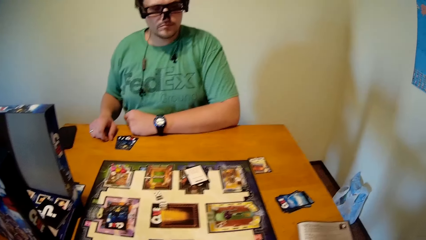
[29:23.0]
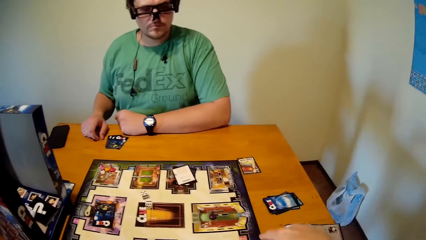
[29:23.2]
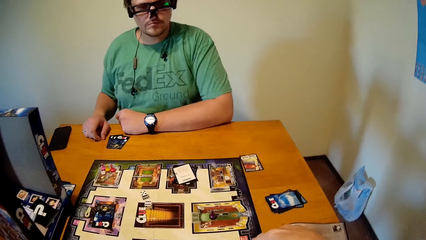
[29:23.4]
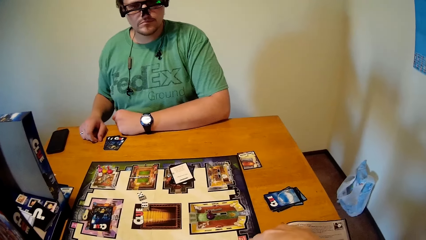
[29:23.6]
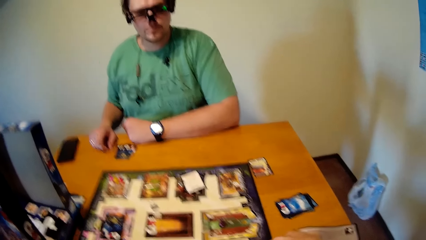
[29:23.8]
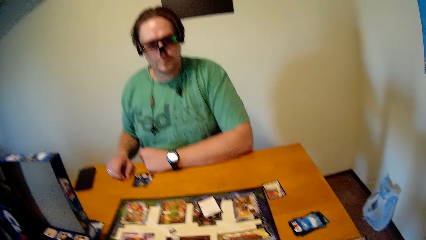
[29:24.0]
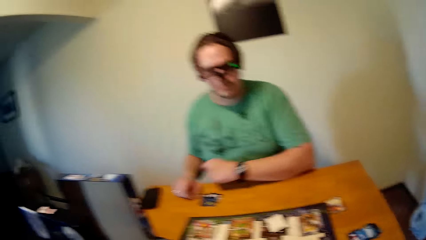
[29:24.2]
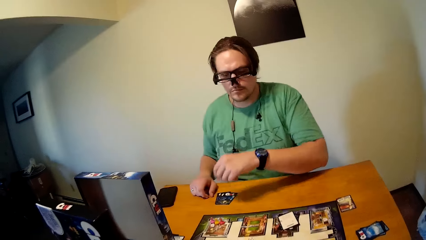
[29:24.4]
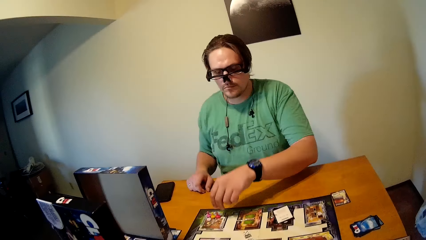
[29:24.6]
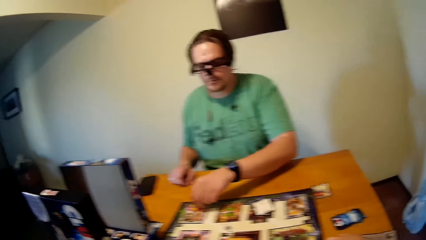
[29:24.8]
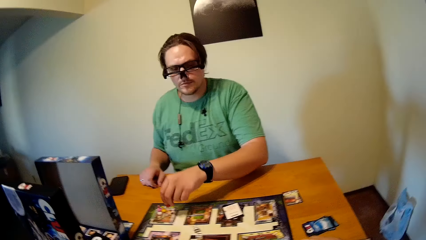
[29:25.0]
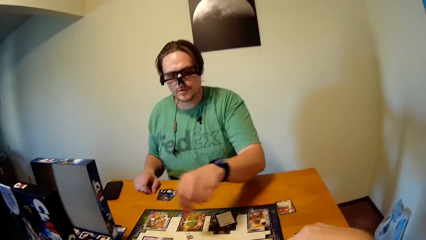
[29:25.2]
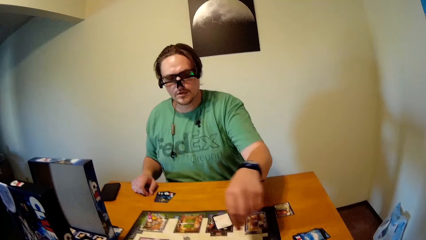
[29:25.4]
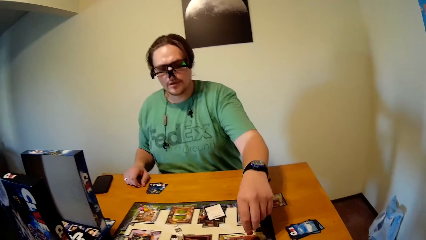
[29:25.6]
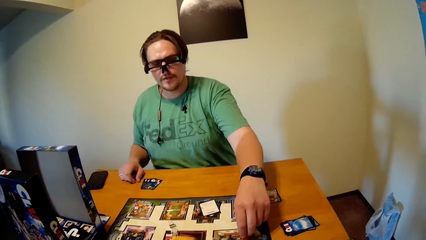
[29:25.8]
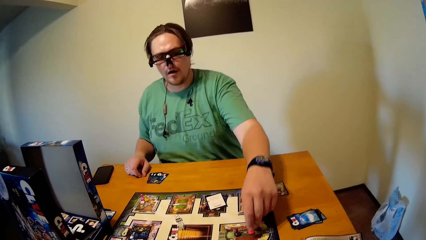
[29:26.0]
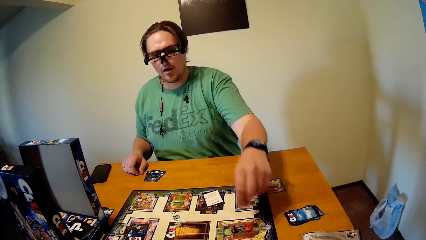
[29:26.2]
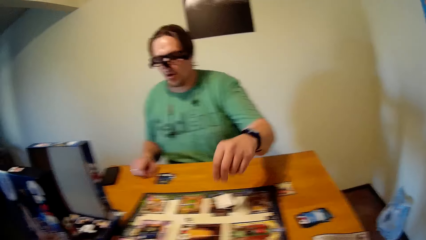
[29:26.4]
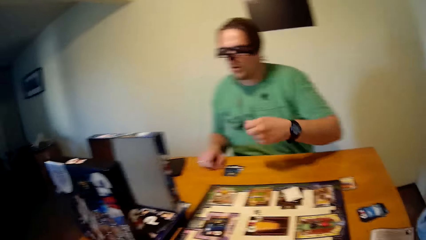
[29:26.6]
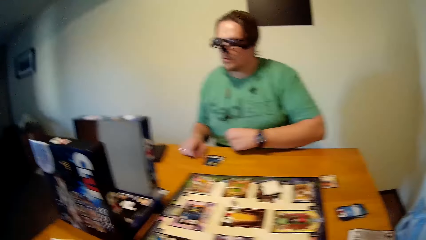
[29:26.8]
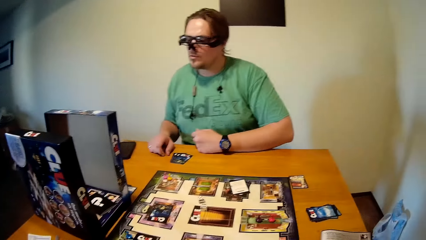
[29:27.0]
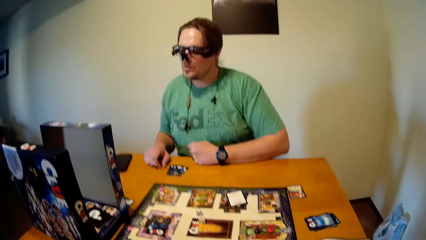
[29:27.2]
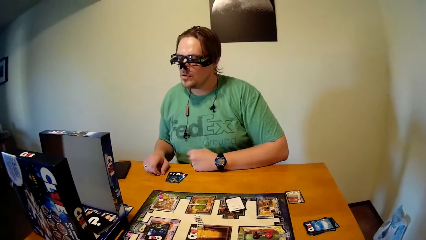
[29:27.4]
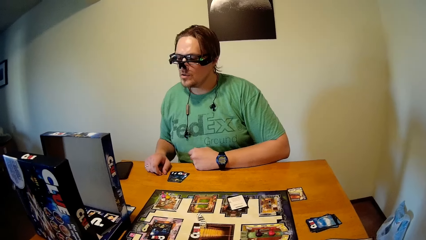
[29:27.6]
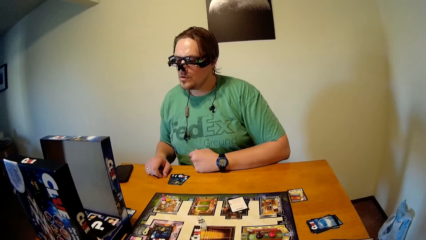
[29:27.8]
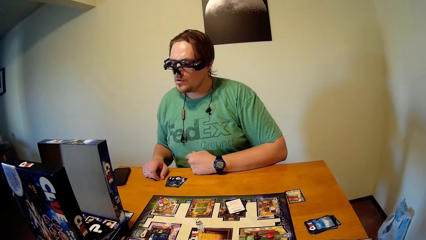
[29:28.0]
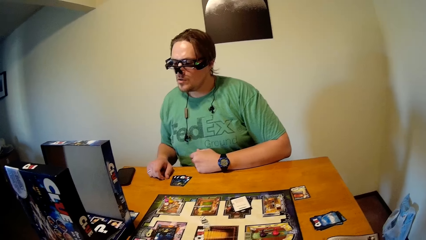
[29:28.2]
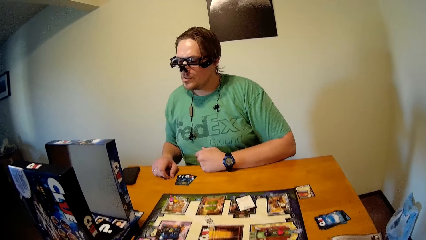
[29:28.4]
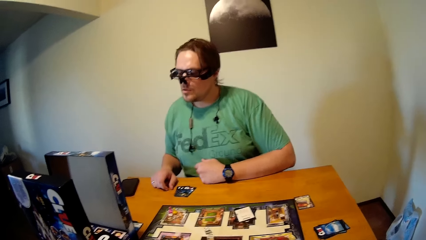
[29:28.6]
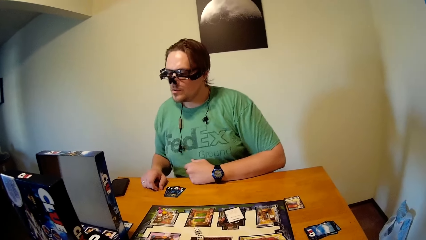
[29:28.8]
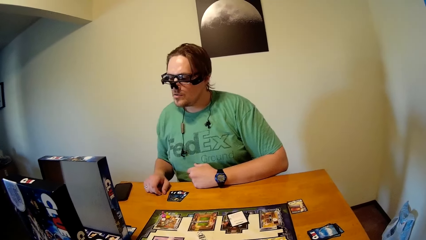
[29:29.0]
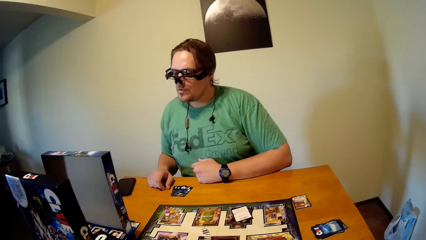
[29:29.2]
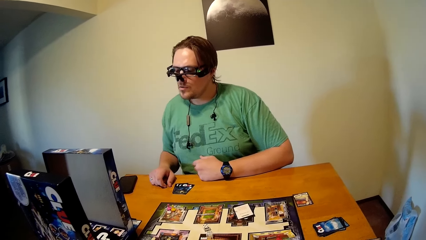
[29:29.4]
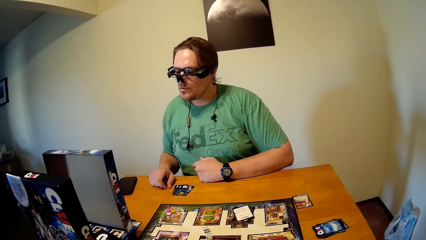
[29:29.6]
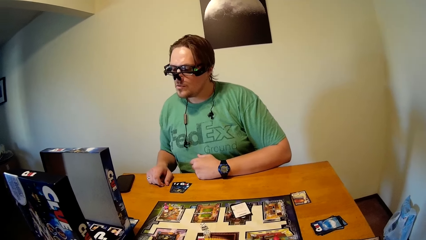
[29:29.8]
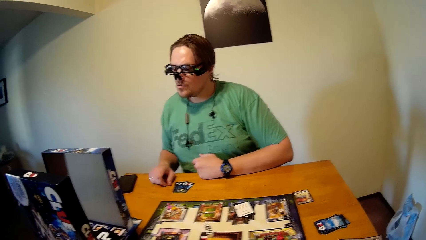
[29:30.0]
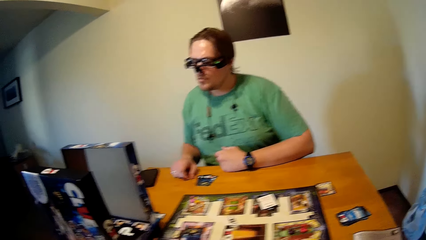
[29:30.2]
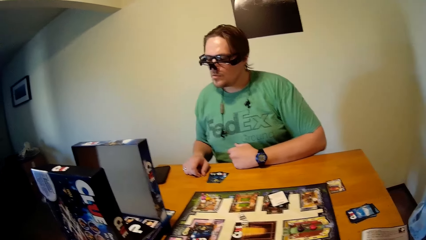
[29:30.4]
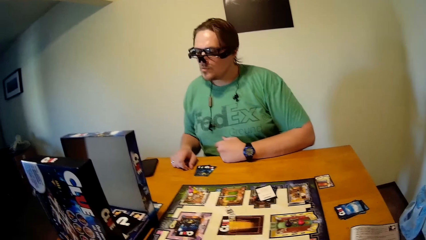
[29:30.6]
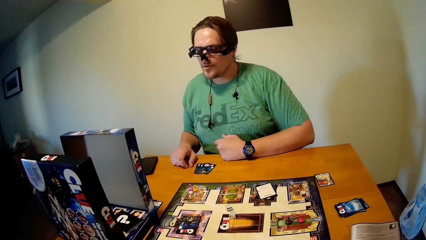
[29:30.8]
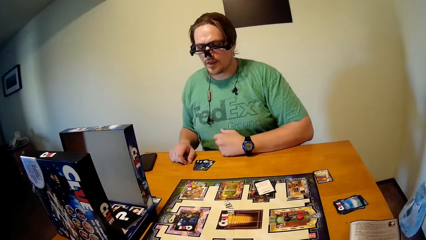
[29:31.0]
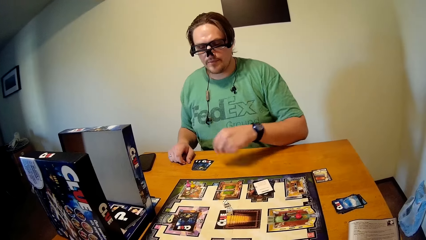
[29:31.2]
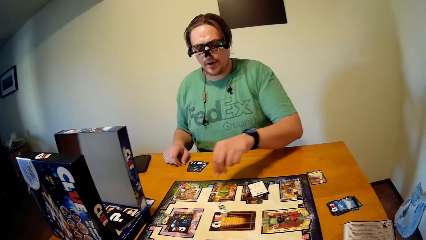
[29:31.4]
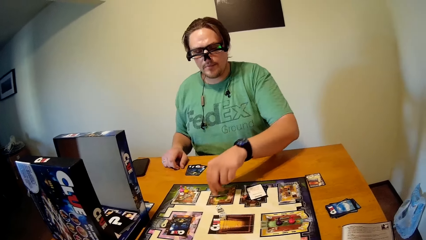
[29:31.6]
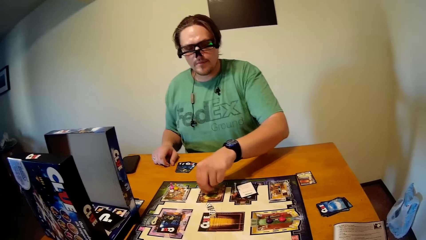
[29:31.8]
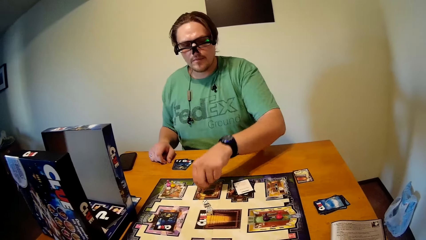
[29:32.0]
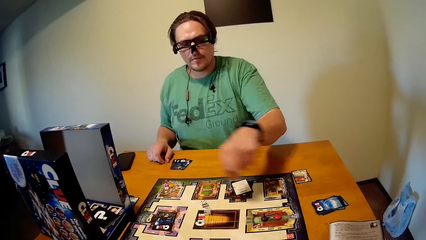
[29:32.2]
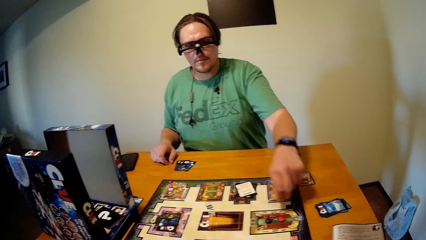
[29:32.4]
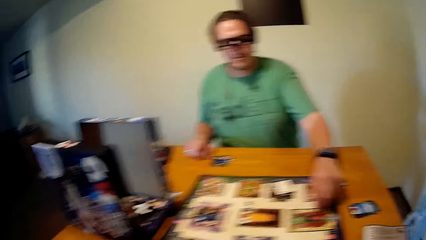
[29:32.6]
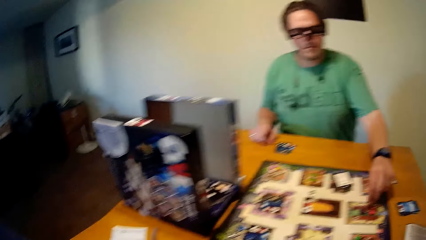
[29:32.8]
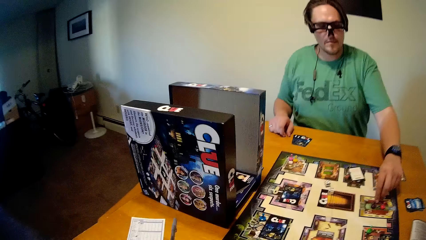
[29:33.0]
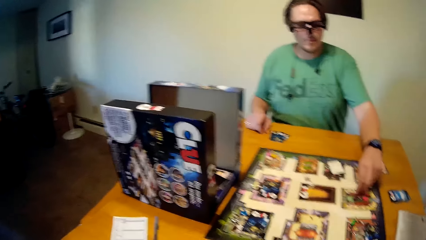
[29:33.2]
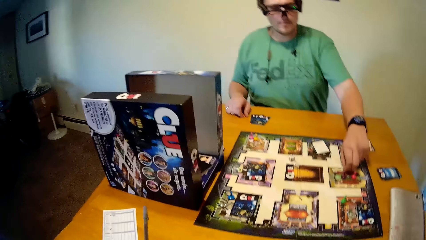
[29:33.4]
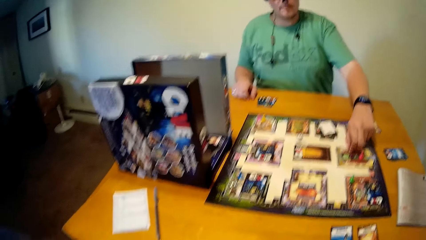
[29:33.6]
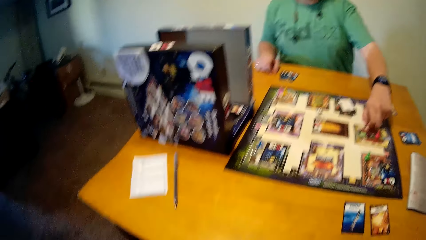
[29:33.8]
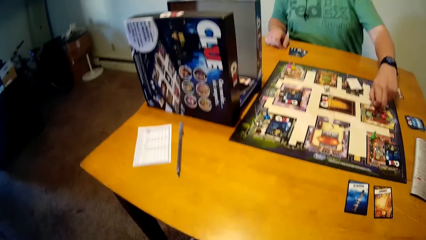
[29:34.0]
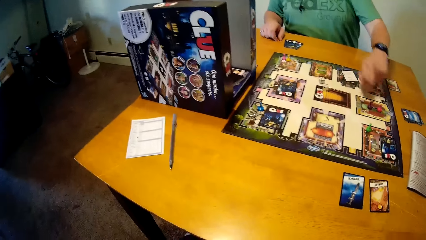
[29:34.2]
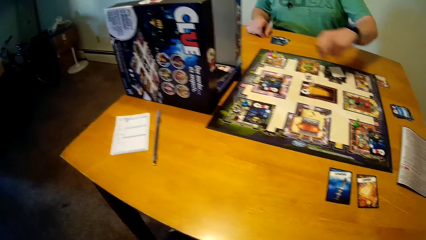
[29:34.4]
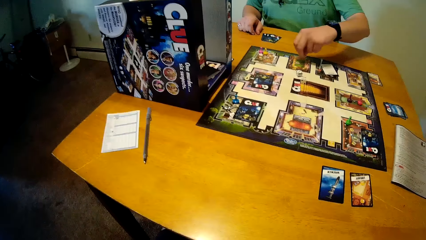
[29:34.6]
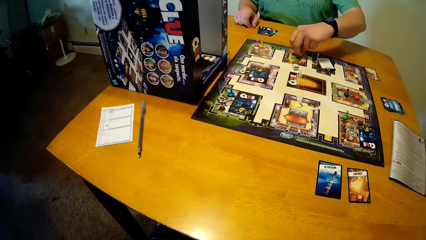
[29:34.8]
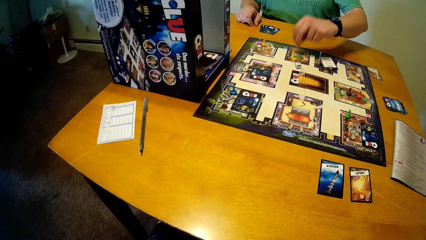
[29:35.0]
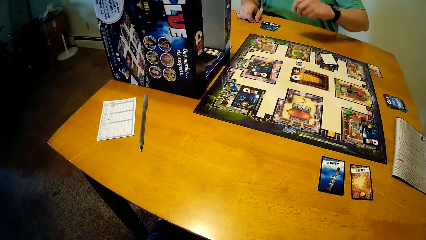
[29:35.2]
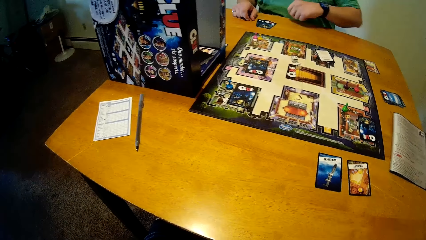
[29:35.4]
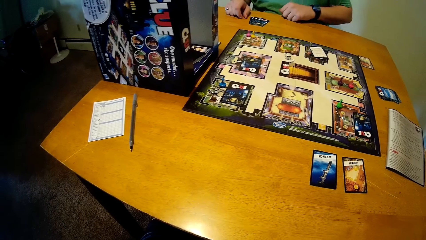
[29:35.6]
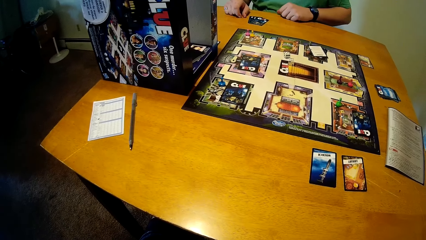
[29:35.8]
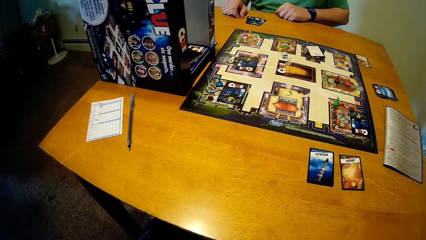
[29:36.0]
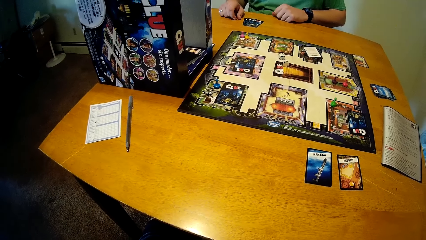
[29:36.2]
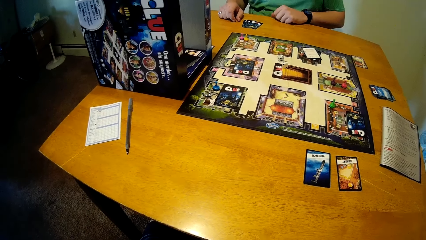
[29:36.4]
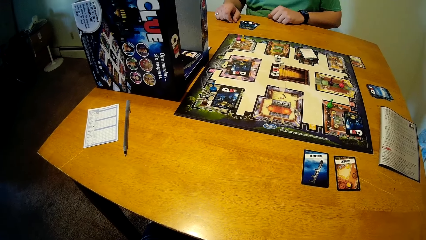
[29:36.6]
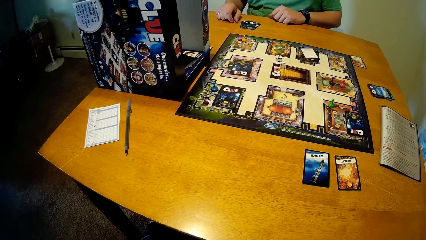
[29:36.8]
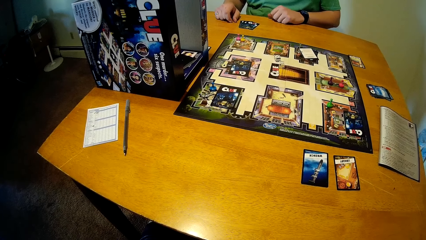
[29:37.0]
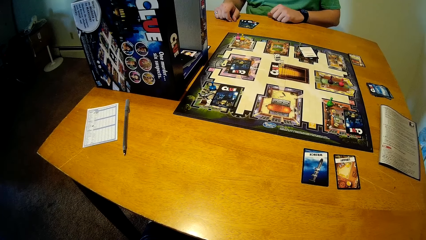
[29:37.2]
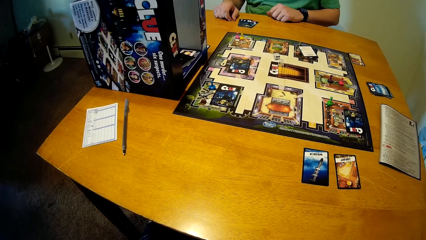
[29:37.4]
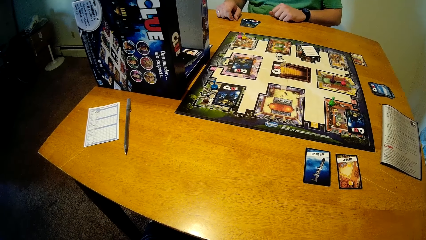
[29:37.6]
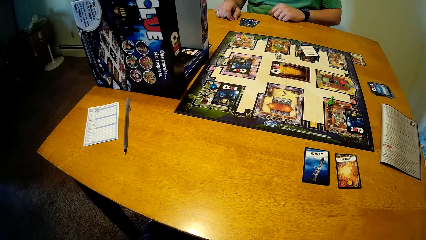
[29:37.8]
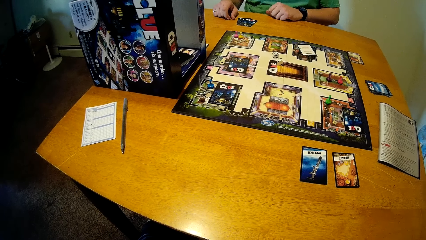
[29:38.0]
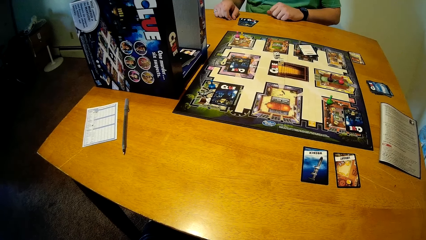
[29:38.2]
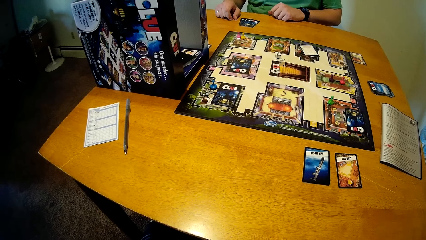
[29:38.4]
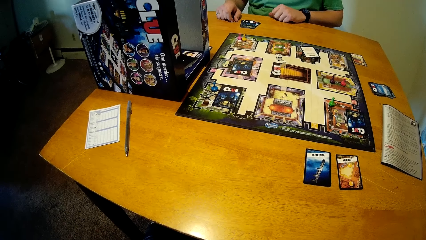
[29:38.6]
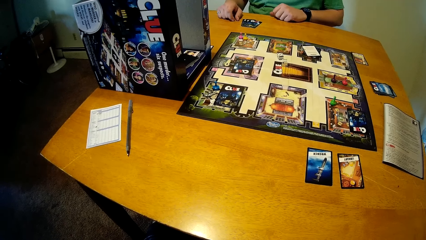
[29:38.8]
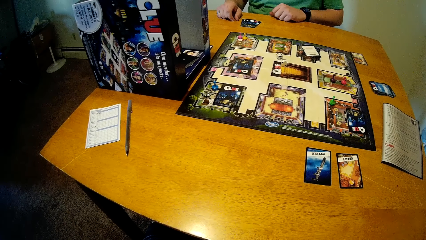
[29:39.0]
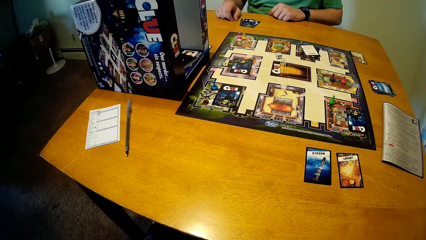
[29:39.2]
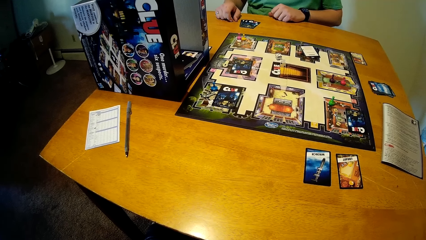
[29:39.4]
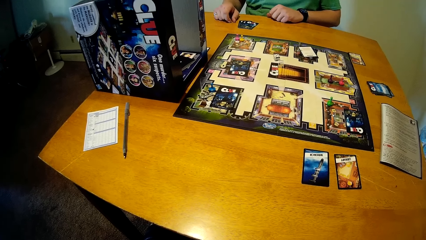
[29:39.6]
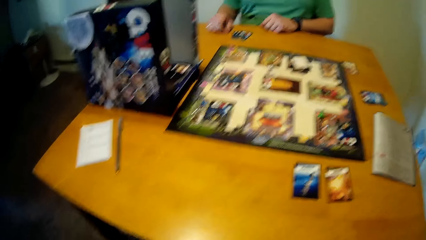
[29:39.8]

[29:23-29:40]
A man moves a piece on the board with his left hand. He moves a piece on the board with his left hand again.
